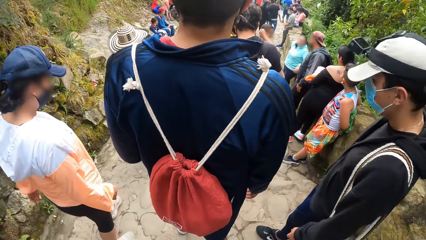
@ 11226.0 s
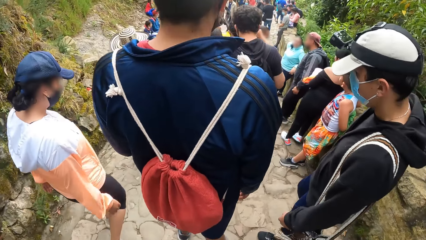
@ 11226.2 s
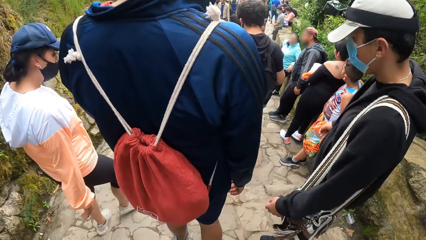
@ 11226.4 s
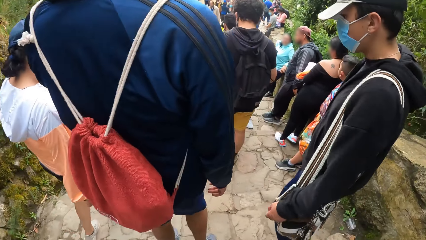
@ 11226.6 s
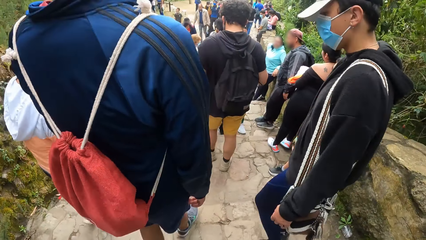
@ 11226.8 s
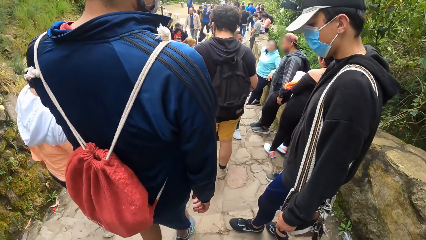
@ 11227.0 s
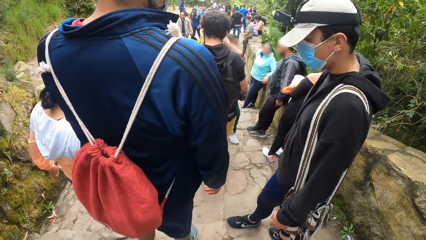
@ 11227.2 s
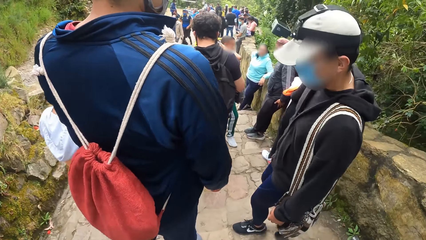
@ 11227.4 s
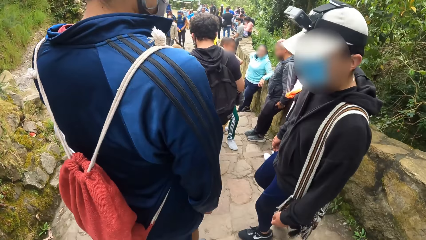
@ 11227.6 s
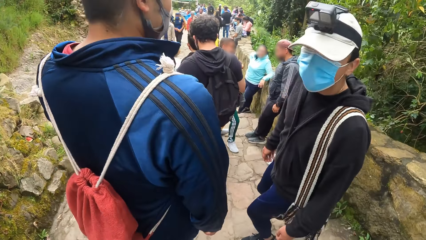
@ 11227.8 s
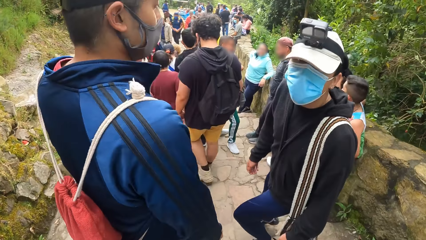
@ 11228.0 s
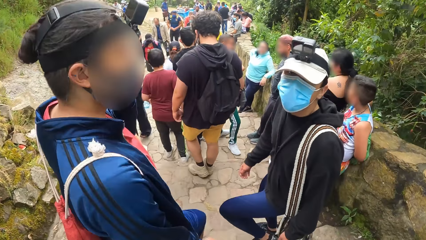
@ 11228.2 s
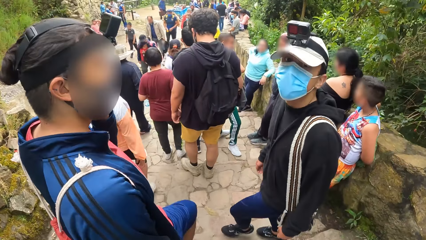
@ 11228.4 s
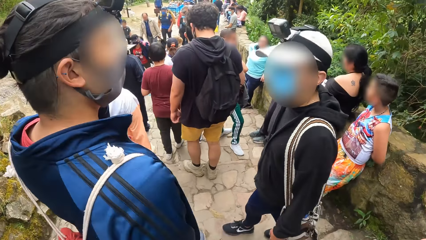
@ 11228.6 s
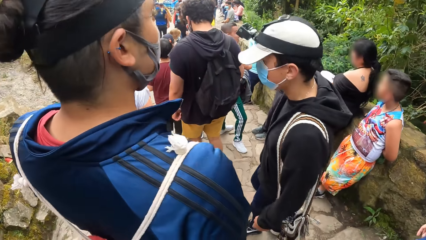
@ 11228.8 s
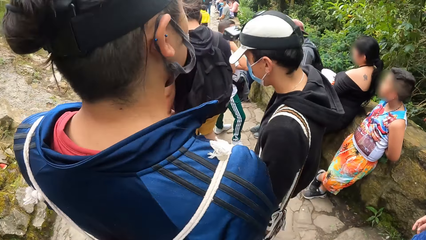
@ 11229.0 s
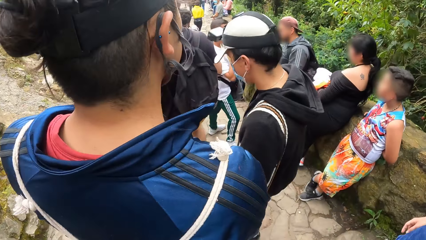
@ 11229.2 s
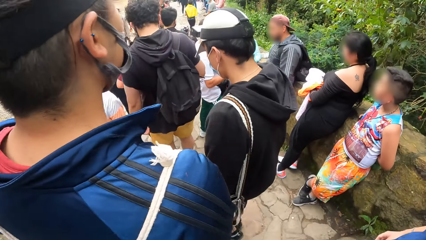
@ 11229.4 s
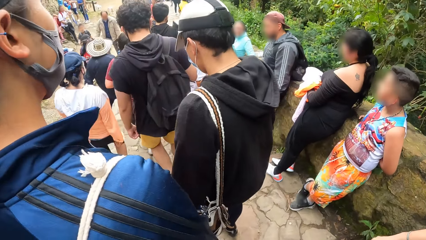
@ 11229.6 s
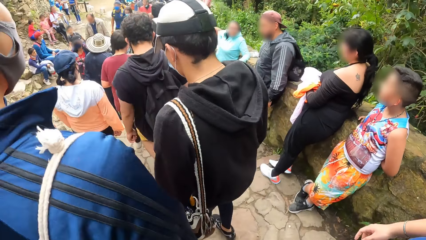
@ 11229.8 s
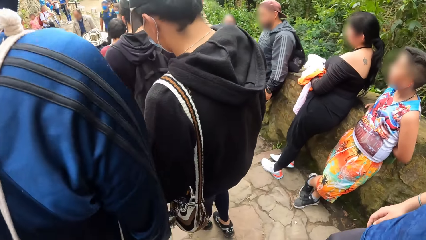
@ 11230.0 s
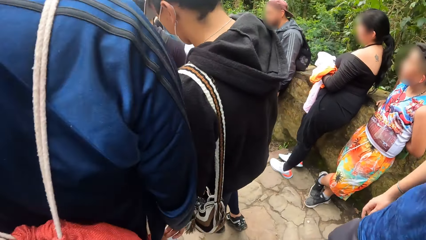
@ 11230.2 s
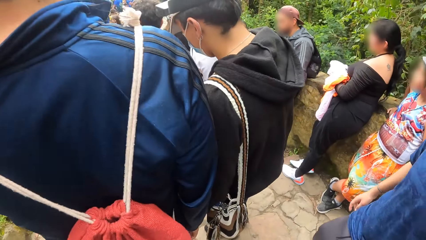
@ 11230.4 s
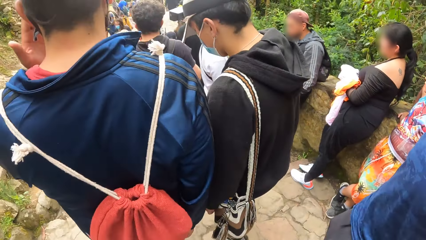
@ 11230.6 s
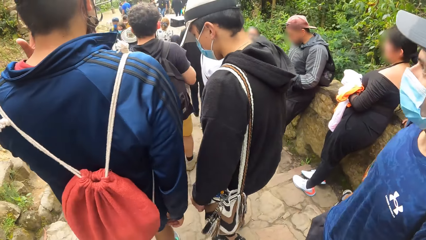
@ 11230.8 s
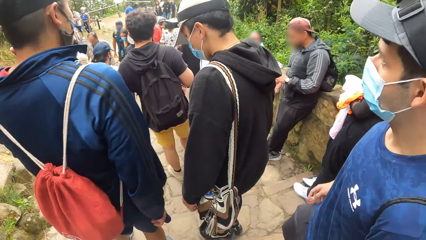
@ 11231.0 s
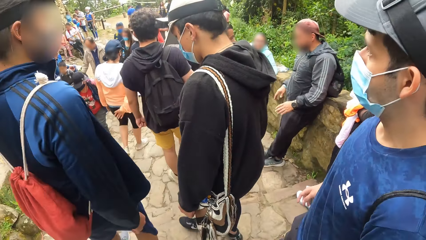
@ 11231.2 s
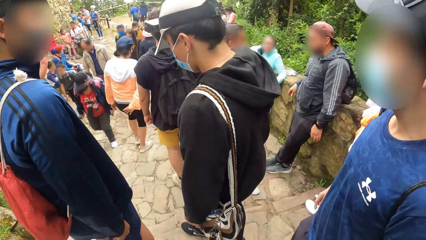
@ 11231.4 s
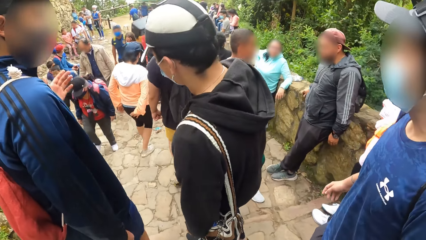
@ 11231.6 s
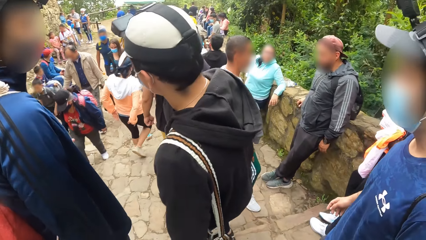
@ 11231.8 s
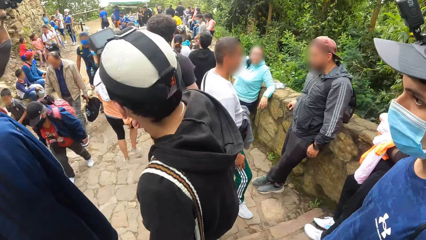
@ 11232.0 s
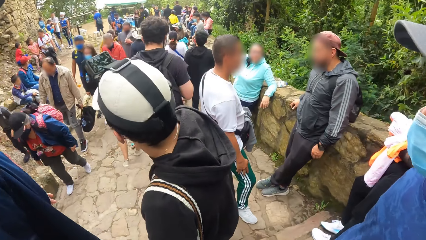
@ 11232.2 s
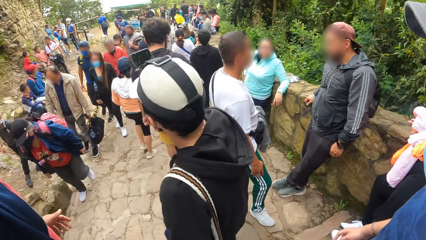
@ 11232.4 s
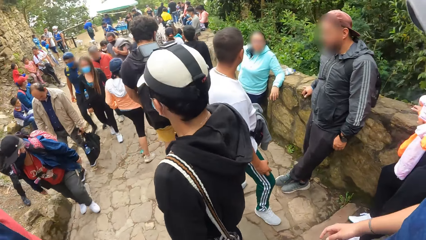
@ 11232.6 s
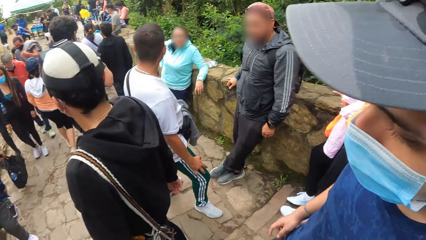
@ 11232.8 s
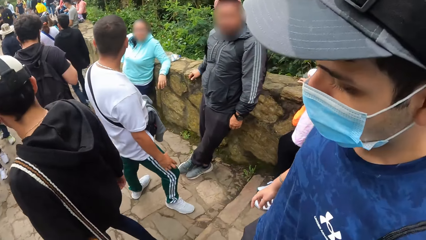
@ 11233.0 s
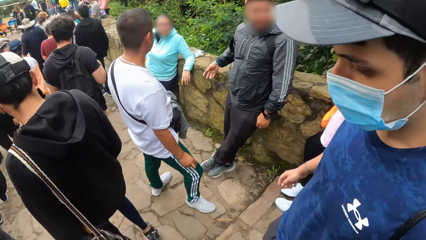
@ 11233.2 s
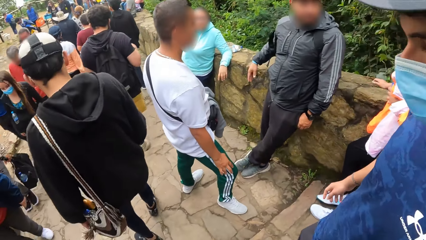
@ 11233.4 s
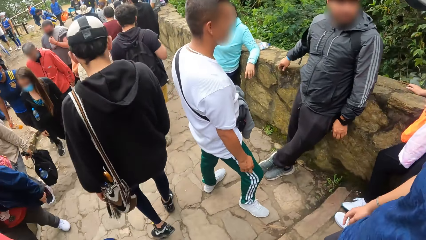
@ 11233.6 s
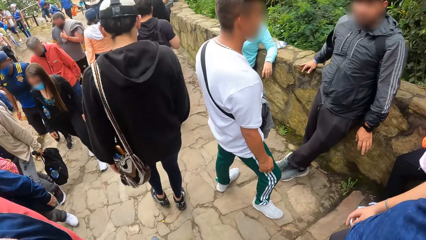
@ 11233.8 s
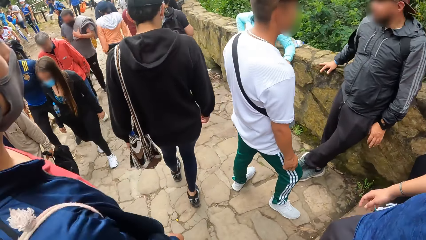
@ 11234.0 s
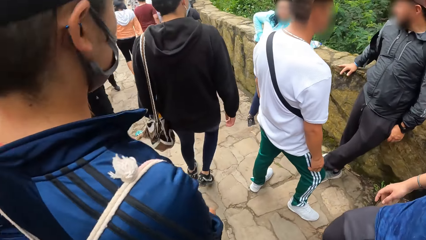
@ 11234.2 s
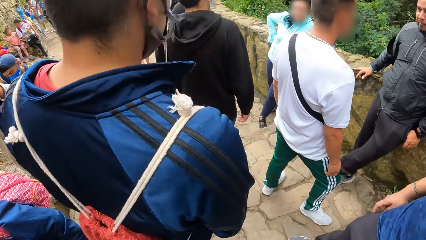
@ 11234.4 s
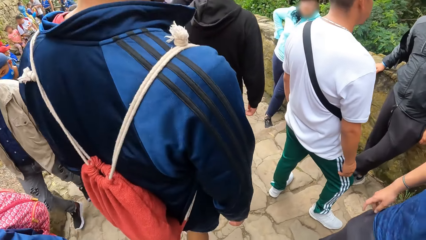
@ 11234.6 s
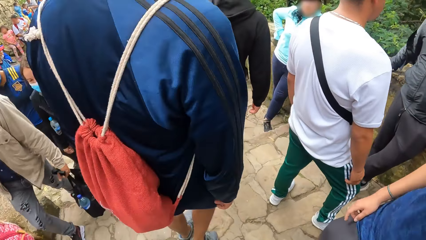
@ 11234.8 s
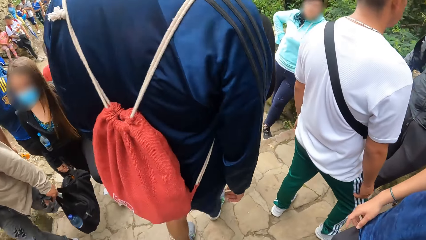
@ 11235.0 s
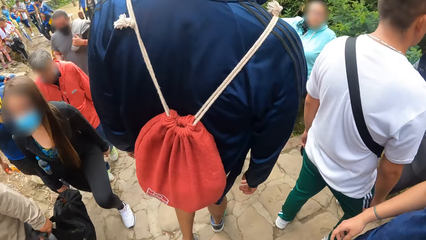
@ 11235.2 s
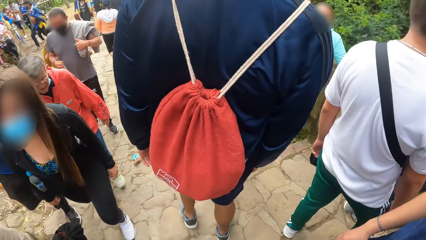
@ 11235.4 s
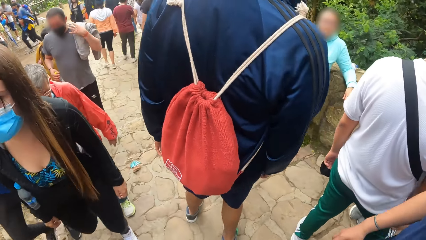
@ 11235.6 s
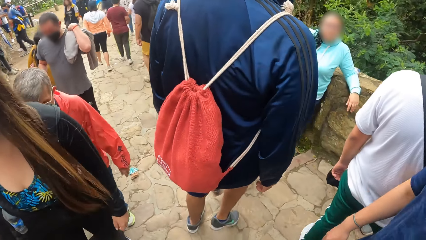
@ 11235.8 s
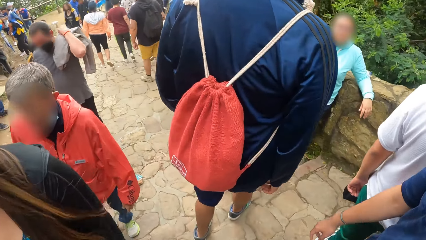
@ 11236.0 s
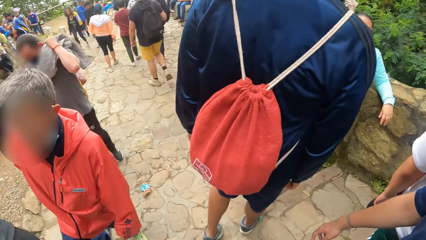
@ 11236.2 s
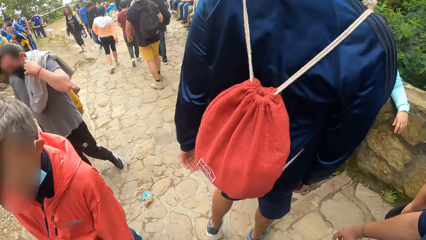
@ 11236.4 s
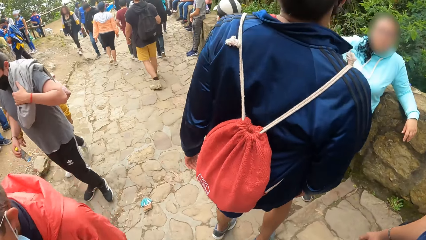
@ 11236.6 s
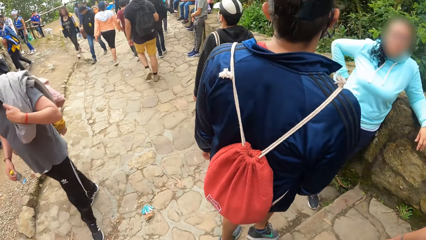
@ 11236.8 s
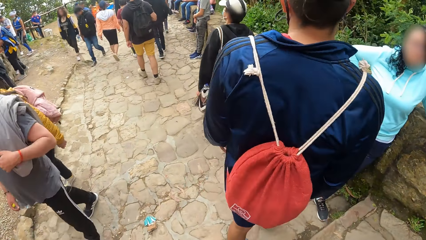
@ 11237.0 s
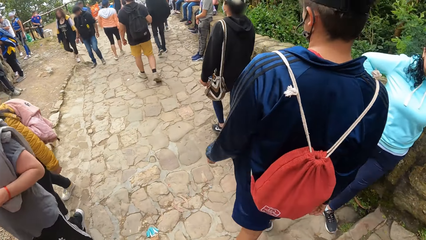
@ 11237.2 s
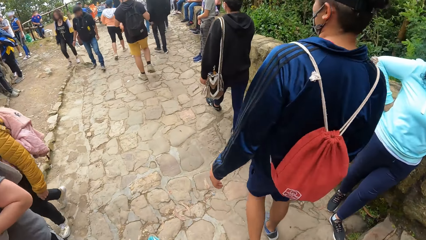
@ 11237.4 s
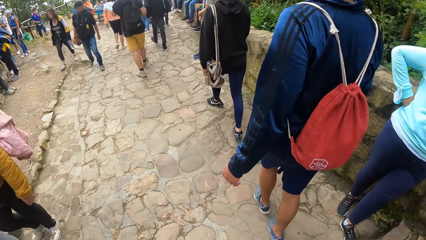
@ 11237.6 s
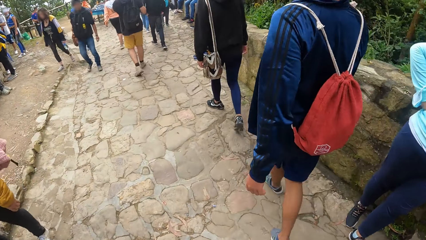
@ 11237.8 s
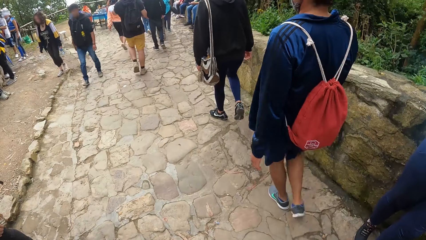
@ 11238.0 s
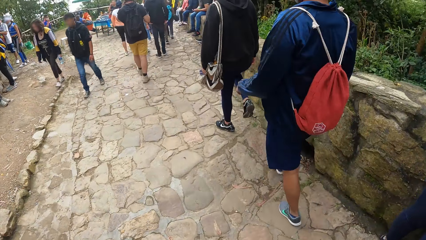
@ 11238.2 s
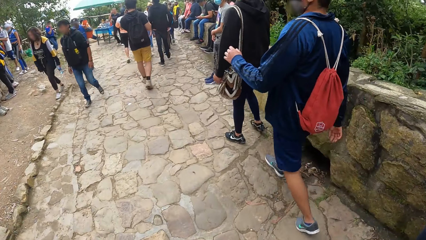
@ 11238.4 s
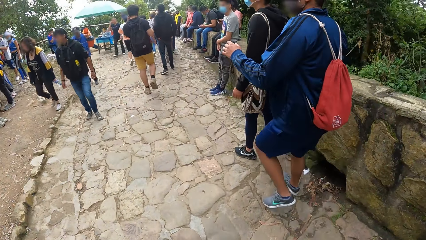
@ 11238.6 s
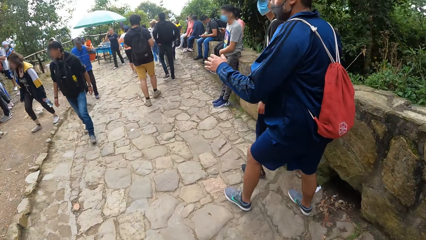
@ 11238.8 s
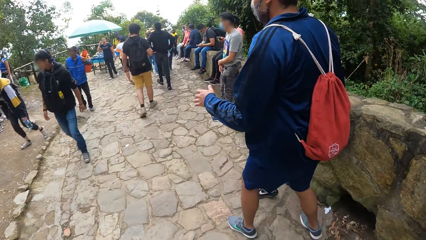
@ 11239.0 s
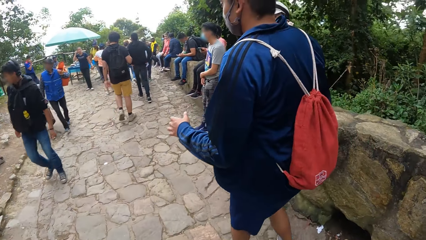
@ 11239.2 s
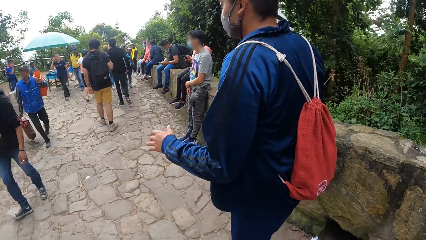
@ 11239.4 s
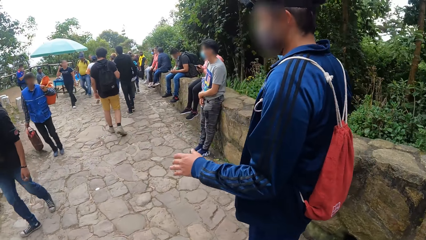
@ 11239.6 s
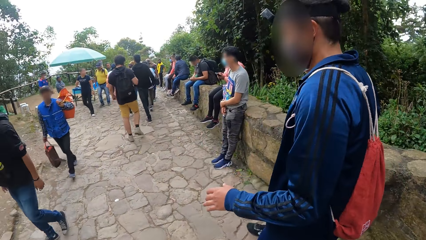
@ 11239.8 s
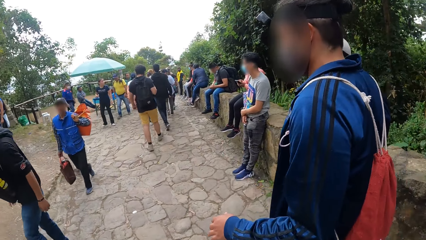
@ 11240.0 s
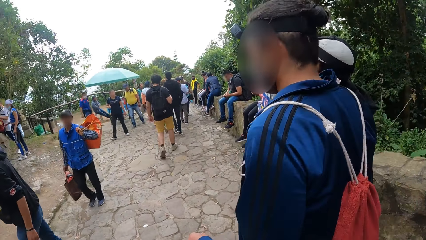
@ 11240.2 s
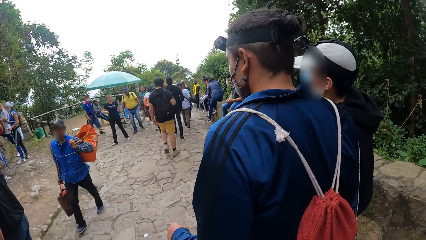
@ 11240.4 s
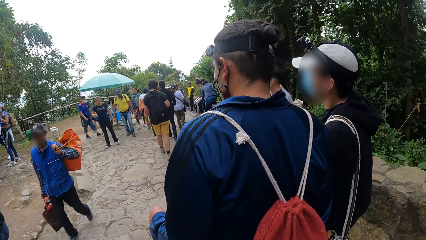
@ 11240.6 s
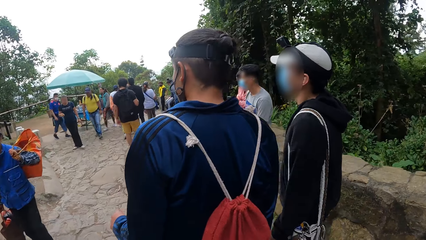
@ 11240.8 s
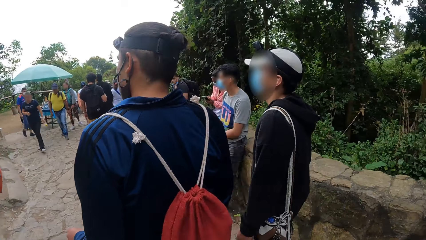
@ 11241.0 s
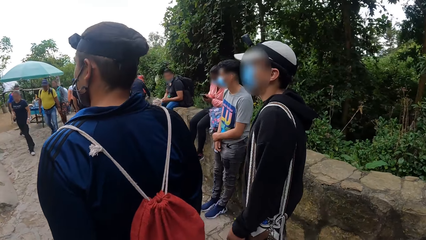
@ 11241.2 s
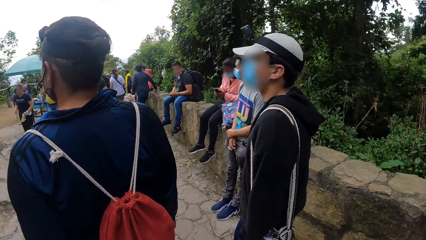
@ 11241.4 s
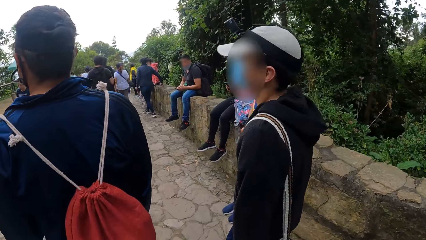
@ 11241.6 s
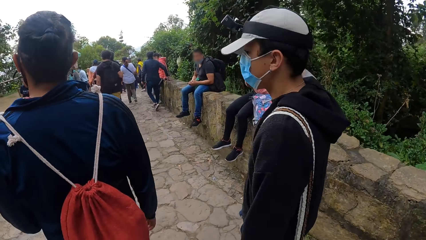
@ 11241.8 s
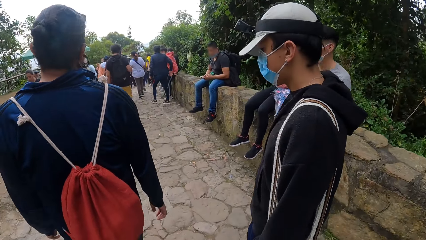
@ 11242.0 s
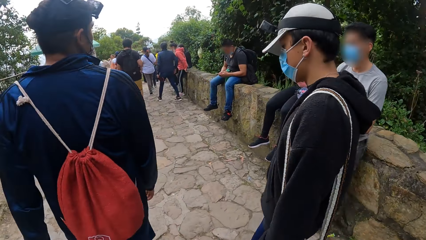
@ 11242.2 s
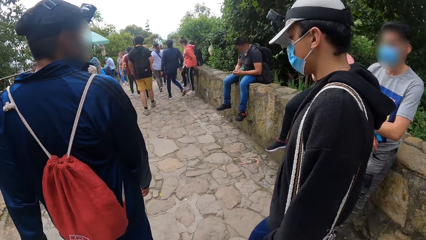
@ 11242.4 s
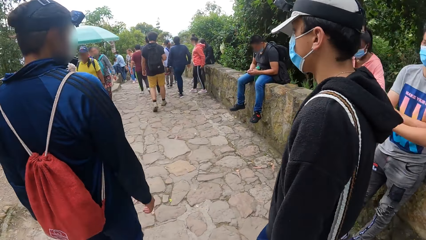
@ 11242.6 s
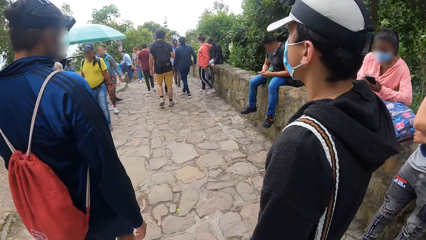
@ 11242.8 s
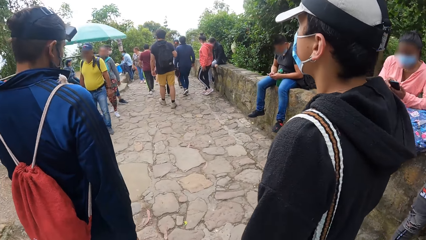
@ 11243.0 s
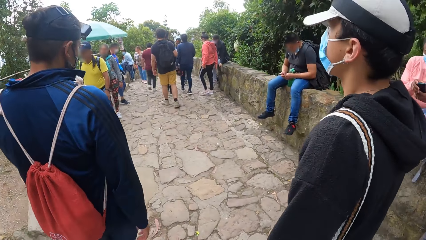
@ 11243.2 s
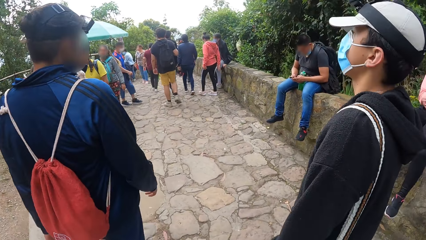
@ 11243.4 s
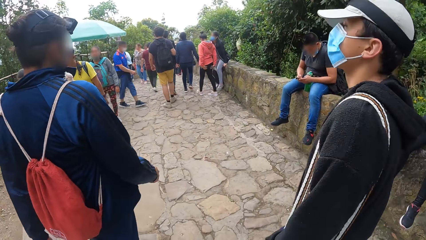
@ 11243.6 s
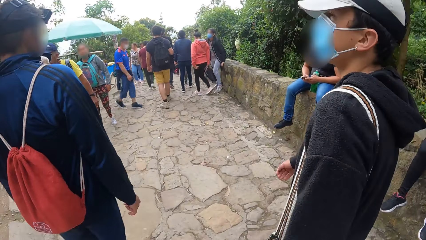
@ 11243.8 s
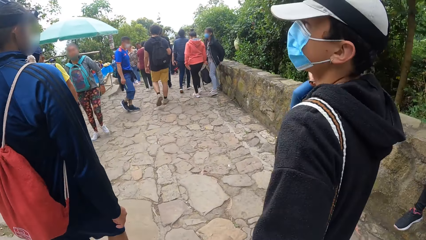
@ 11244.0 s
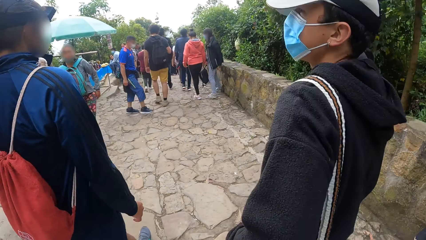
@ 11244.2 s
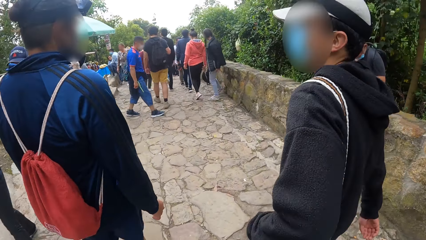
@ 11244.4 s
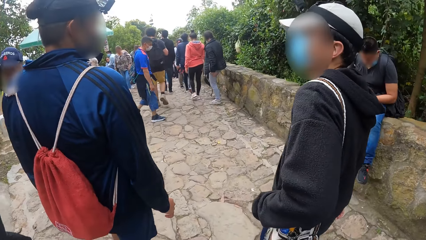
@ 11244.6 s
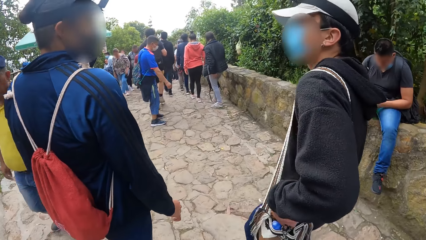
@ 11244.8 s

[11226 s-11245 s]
The man walks down the staircase. The camera wearer walks through the walkway.
